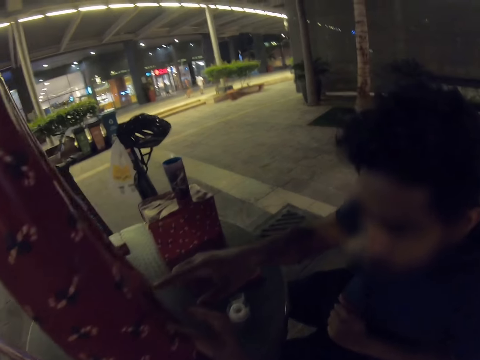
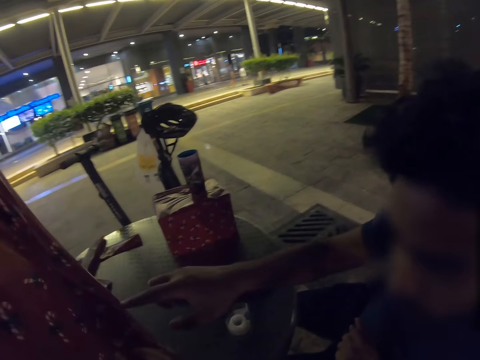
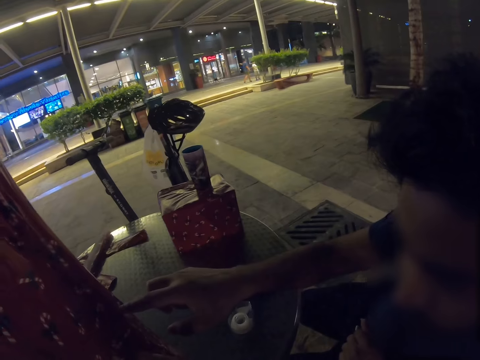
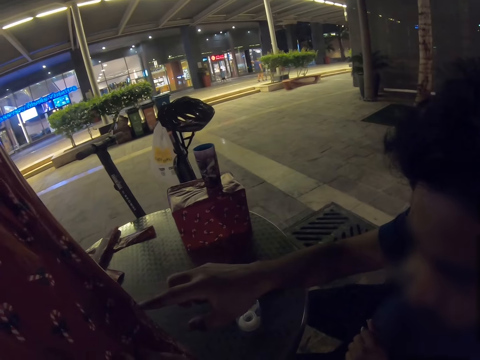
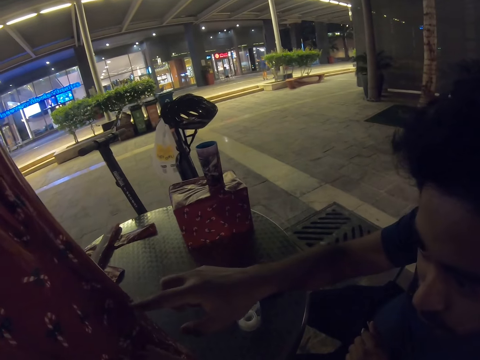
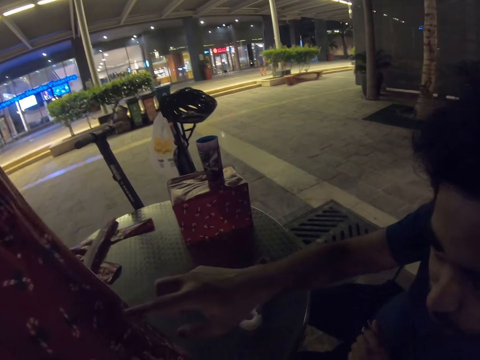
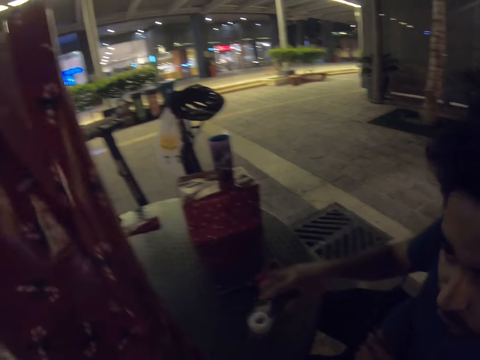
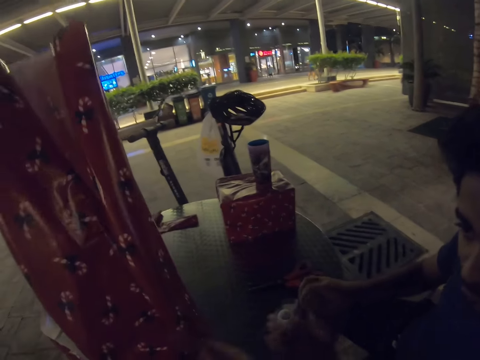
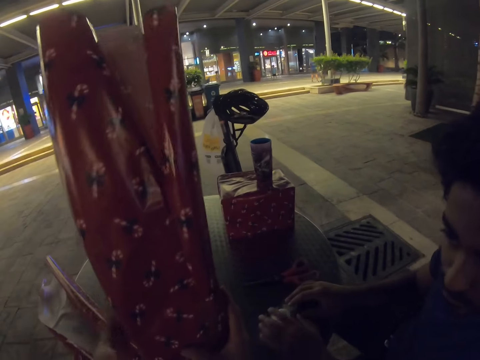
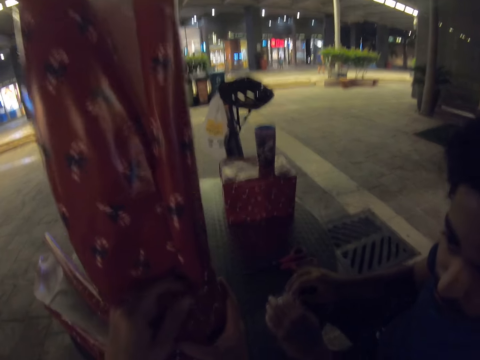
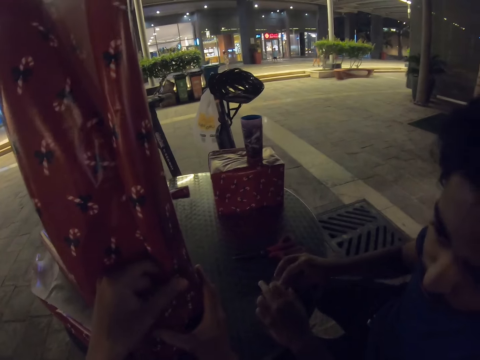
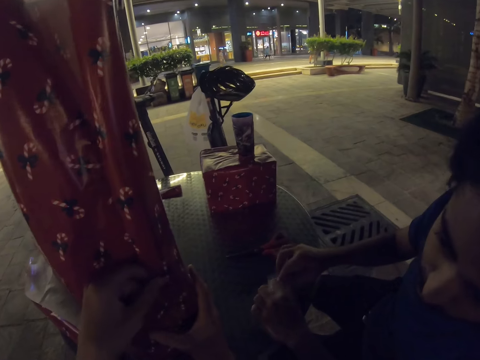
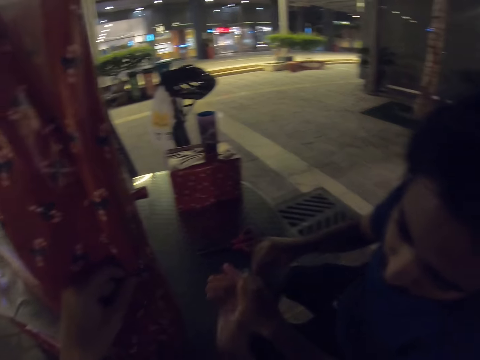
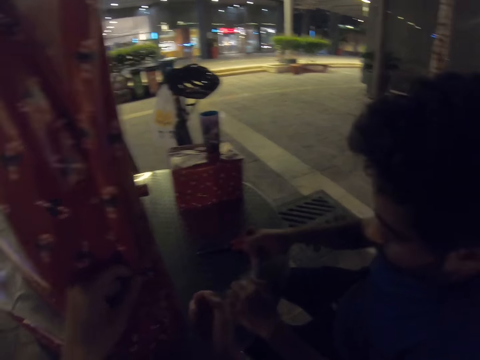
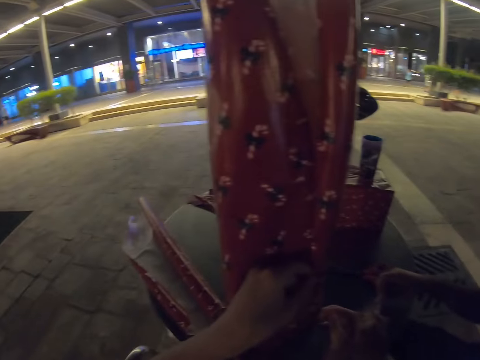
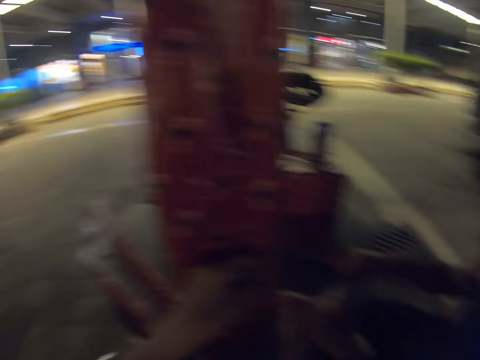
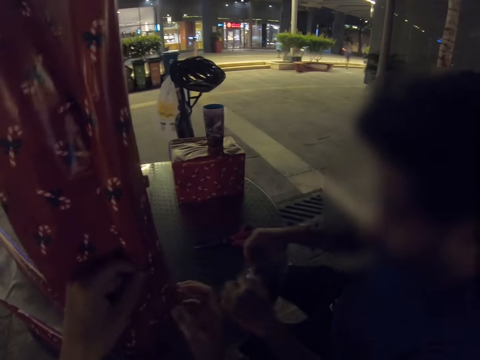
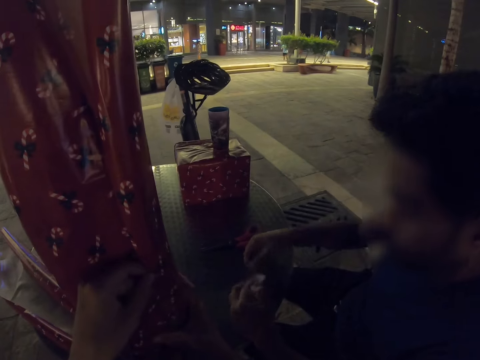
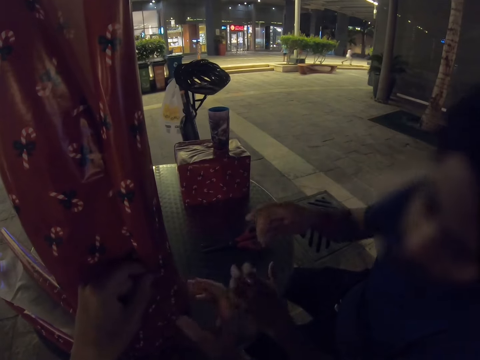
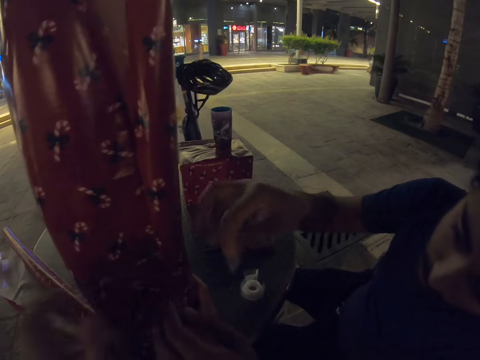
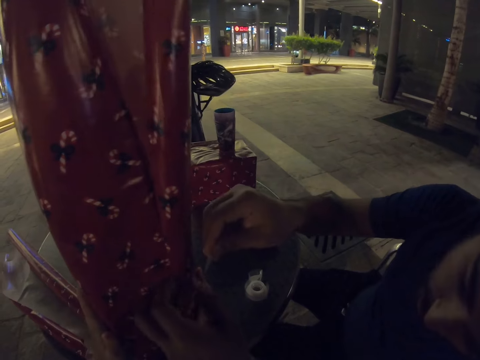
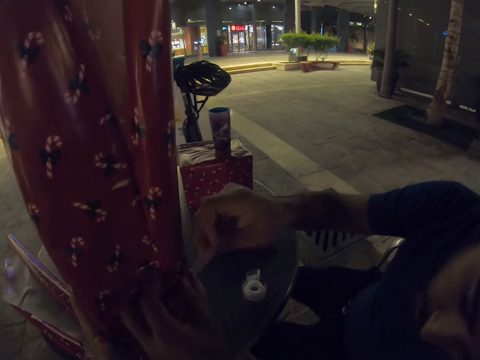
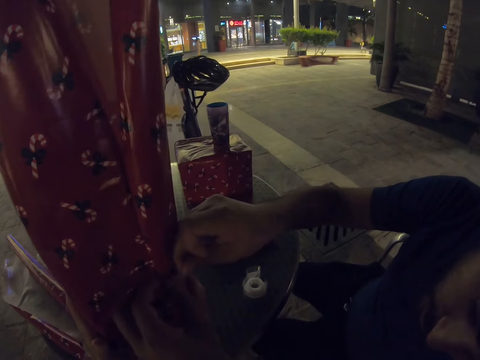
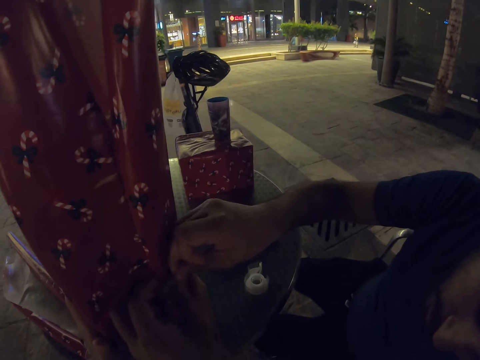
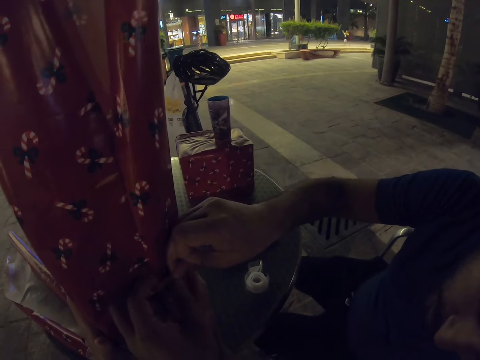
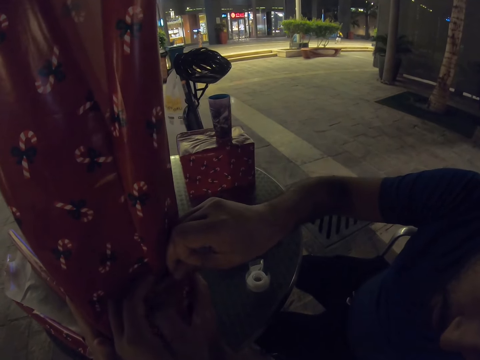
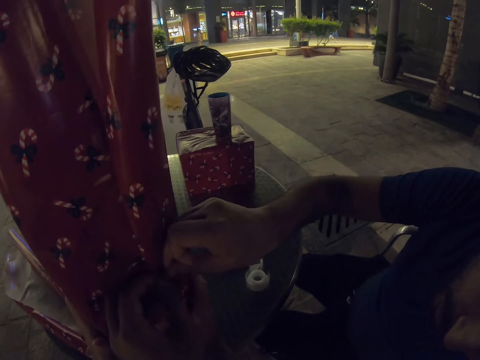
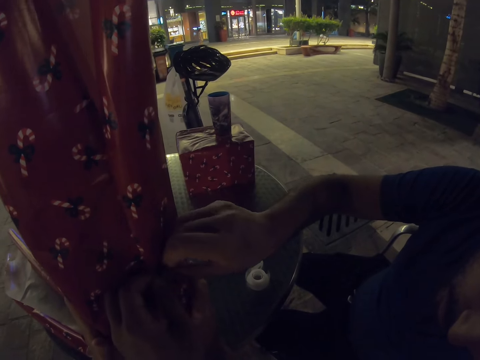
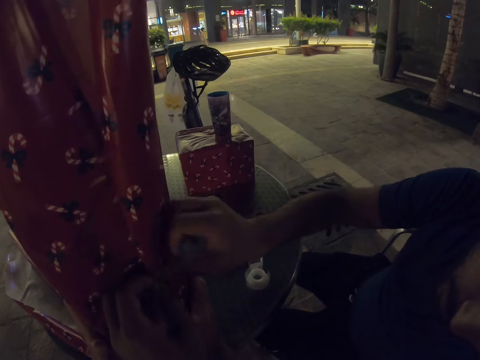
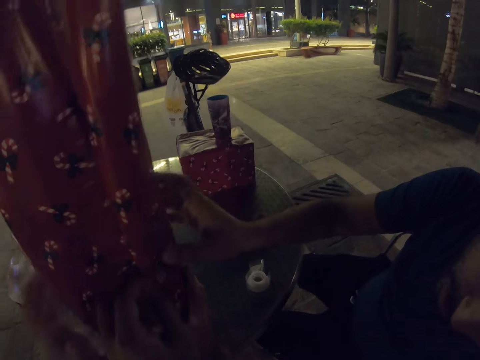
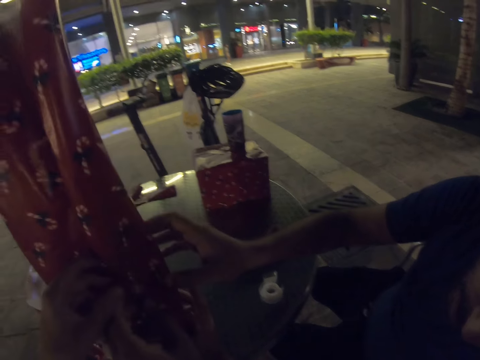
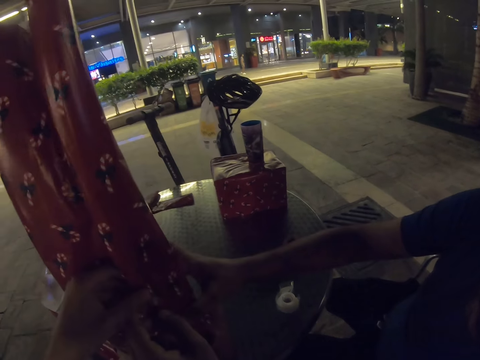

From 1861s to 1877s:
A man points at the gift wrapper. He pulls tape and cuts a piece of cello tape. He seals the gift with the cello tape.

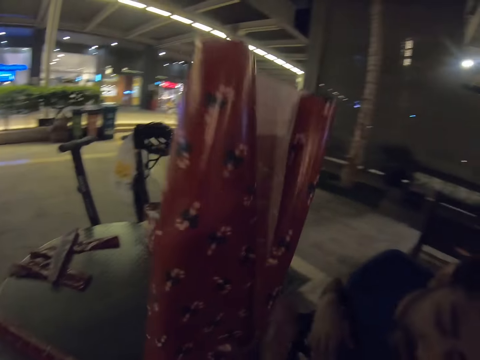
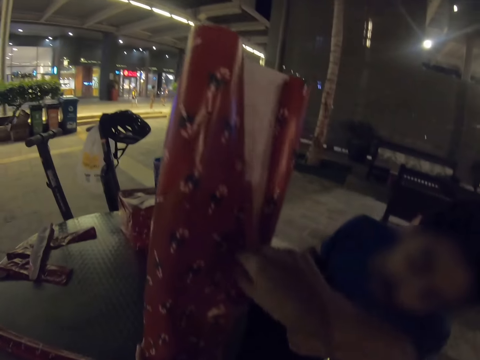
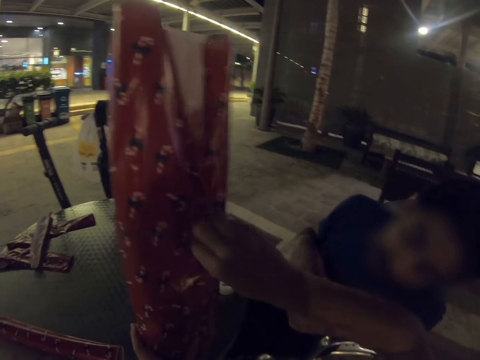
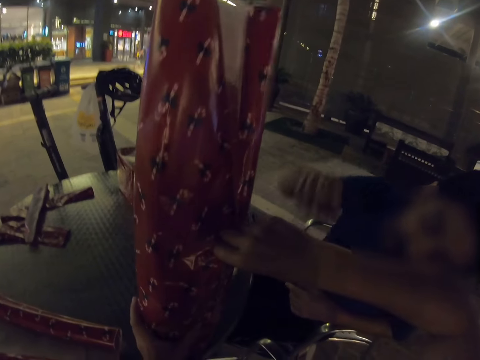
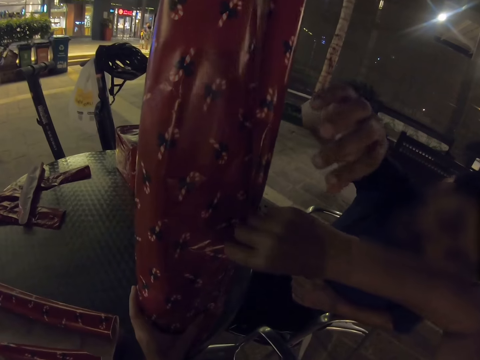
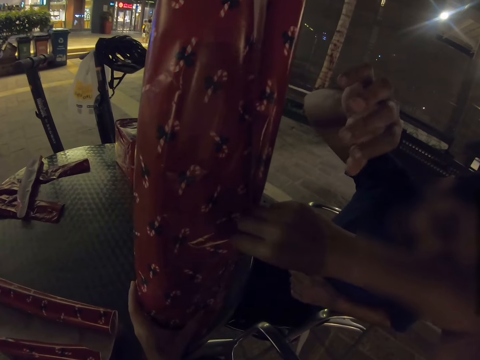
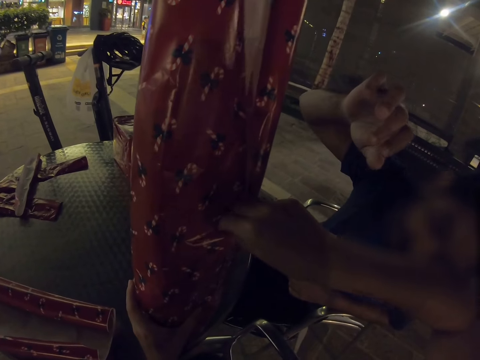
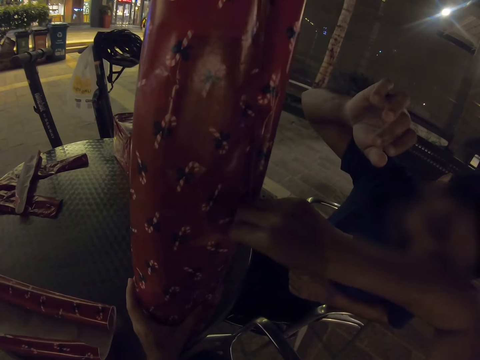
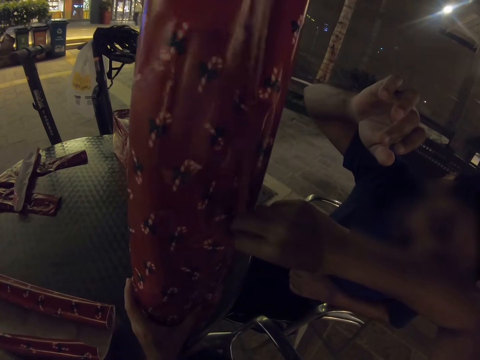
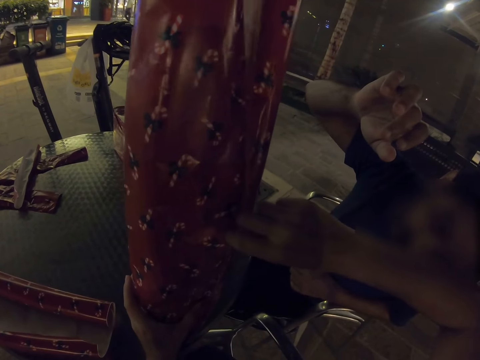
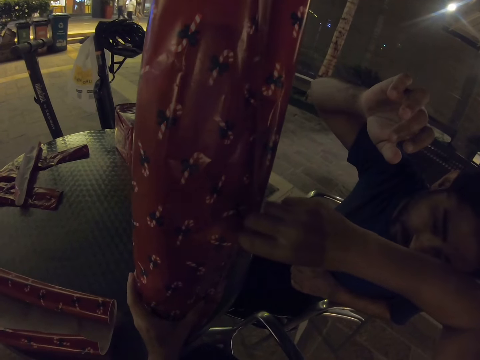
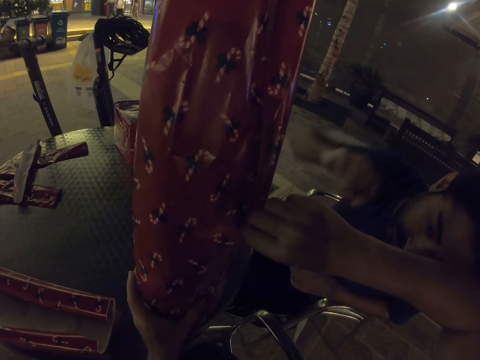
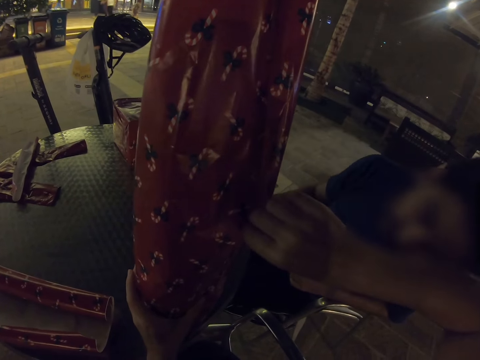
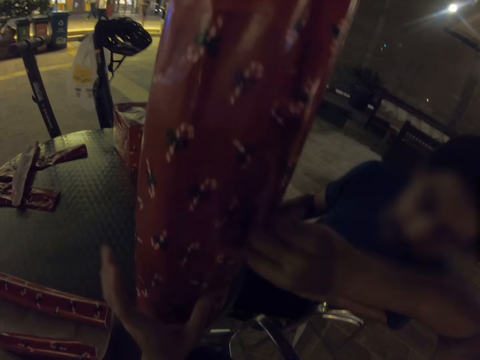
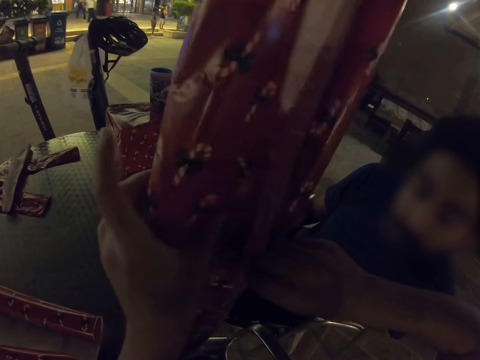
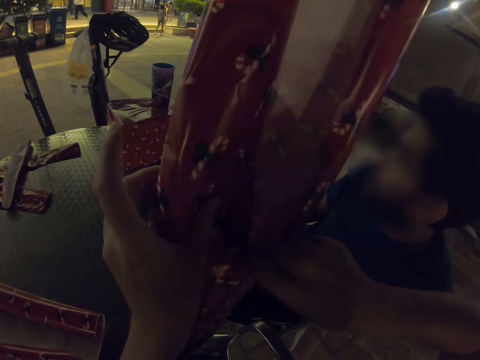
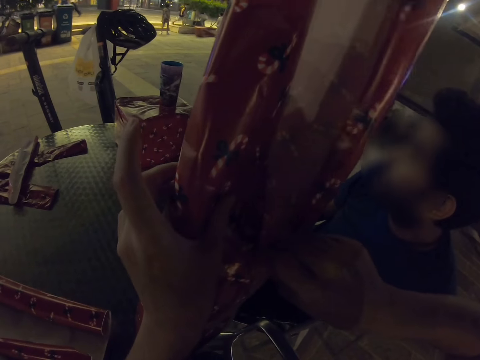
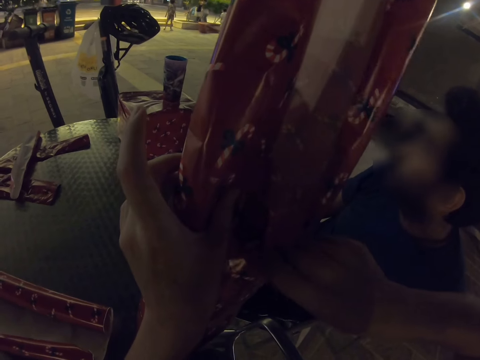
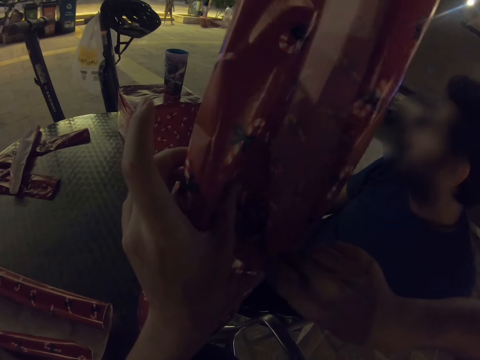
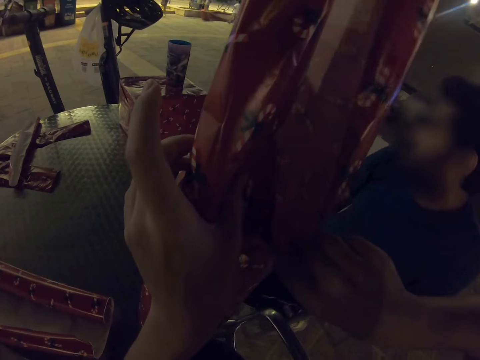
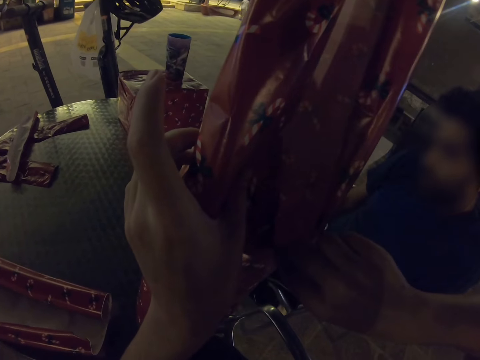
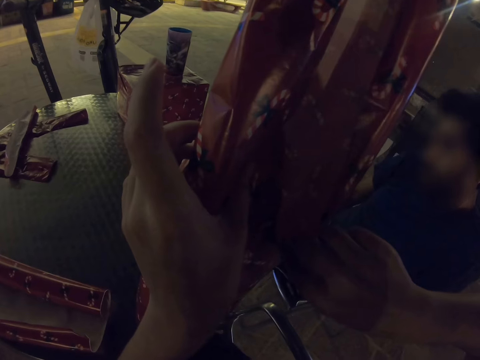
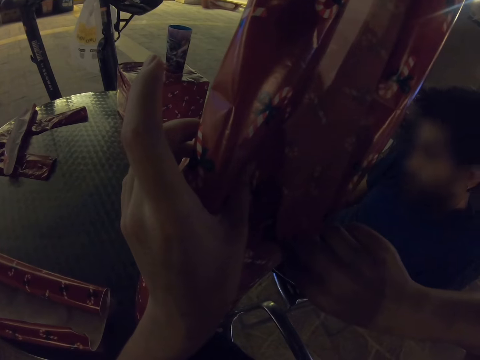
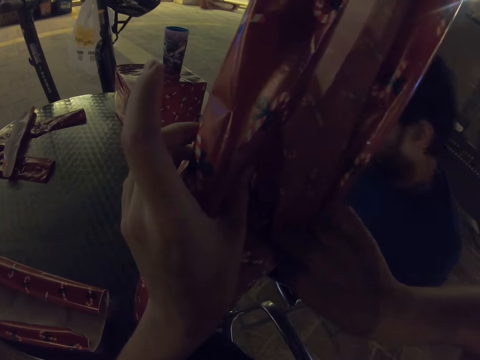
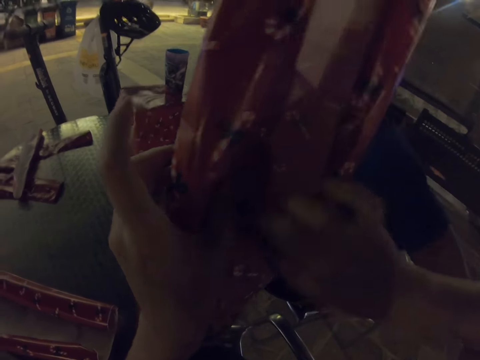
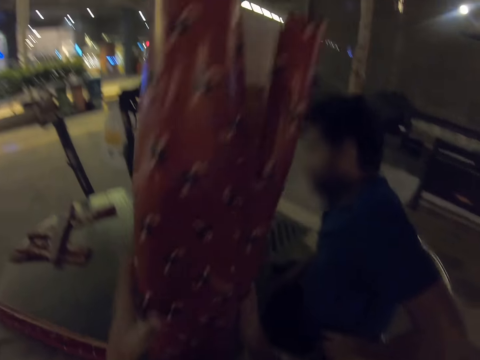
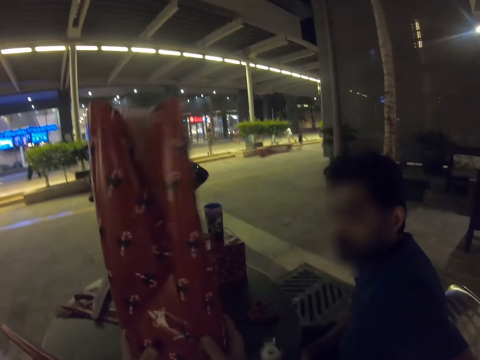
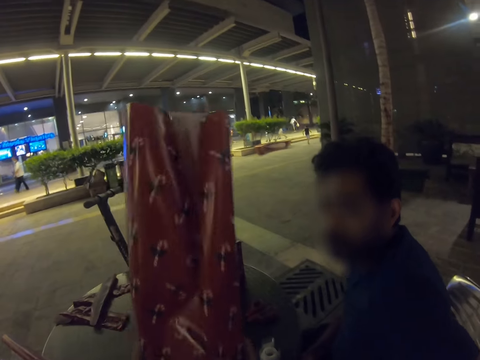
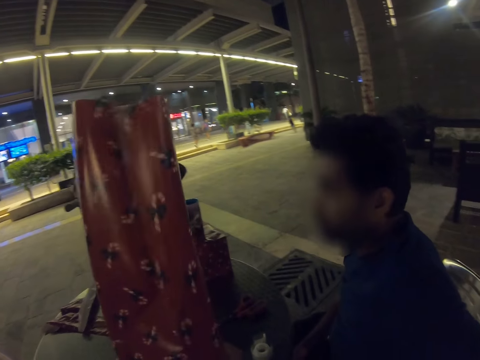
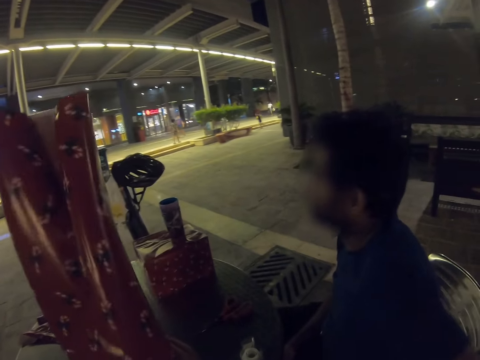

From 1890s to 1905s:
The camera wearer folds the gift wrapper. They align the gift wrapping paper on the gift.
